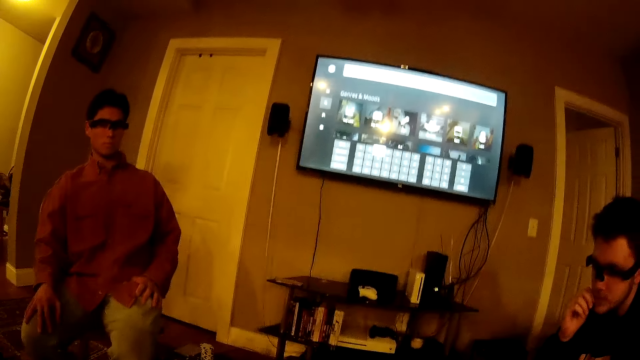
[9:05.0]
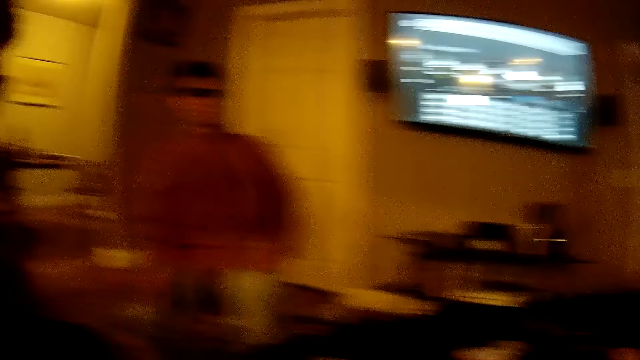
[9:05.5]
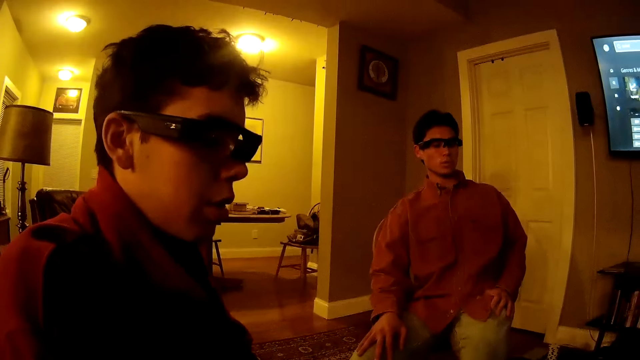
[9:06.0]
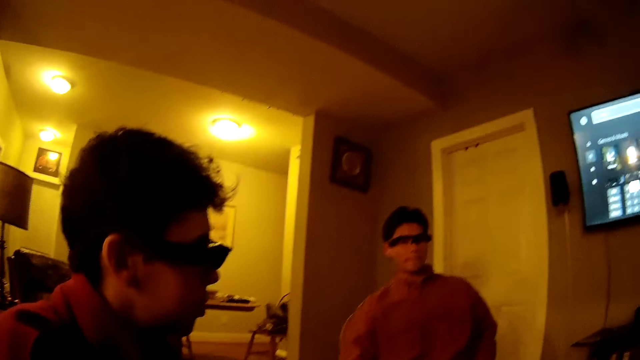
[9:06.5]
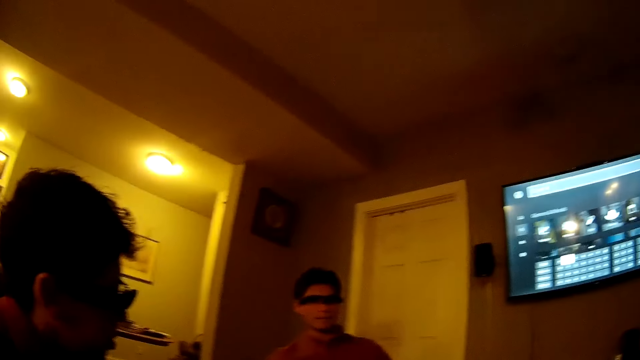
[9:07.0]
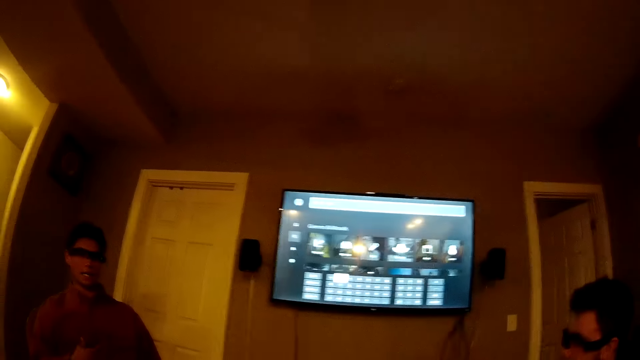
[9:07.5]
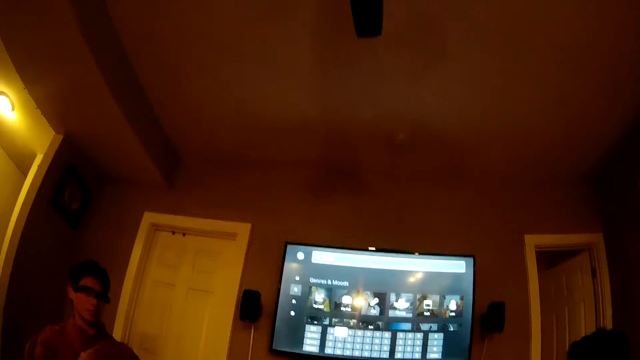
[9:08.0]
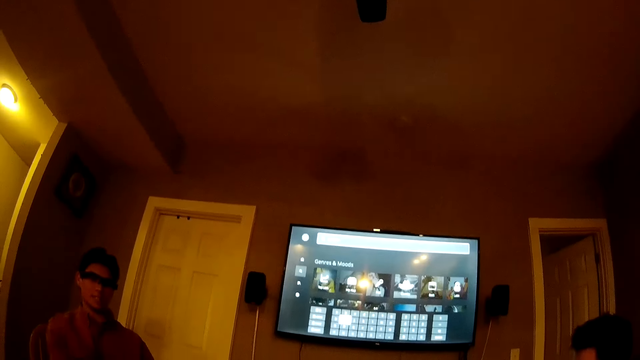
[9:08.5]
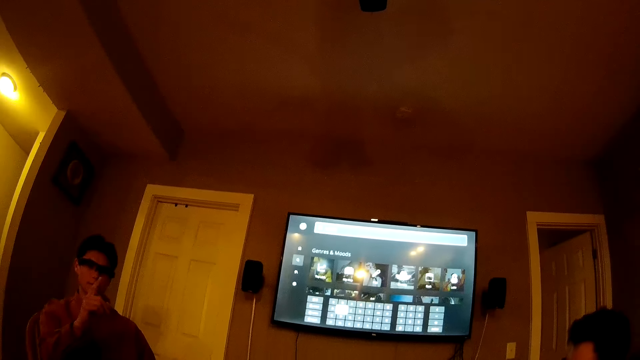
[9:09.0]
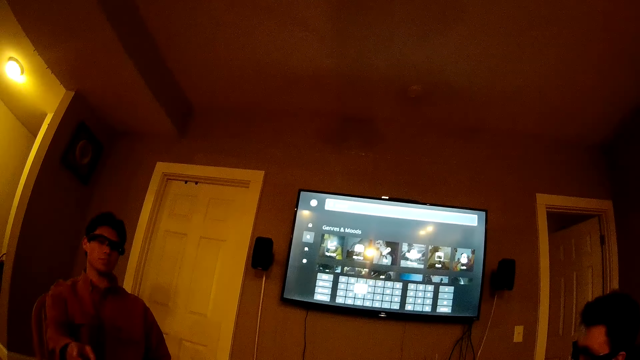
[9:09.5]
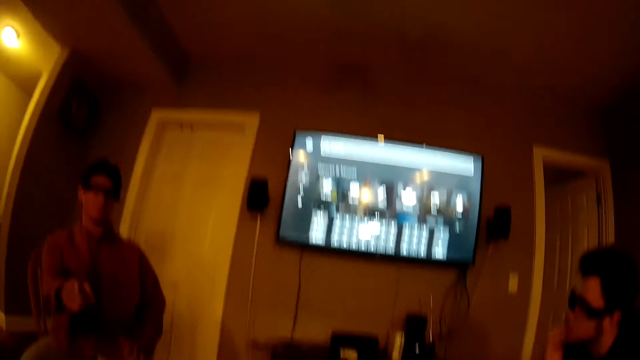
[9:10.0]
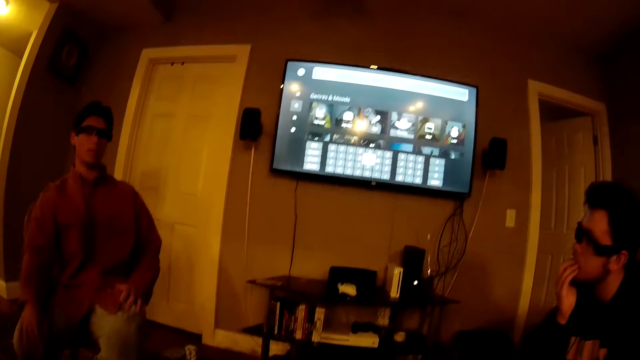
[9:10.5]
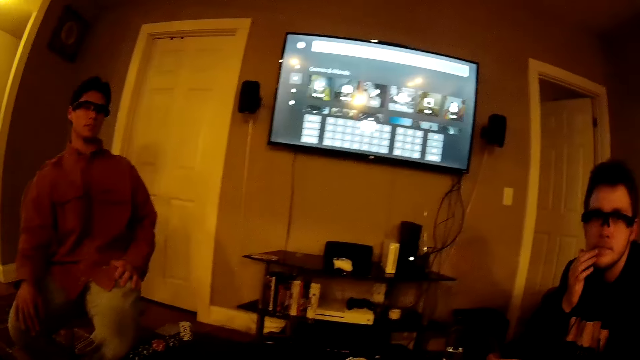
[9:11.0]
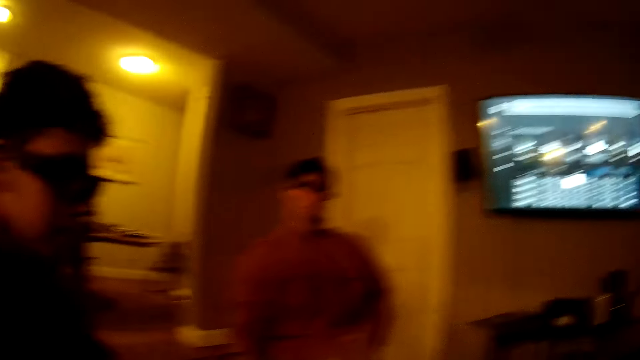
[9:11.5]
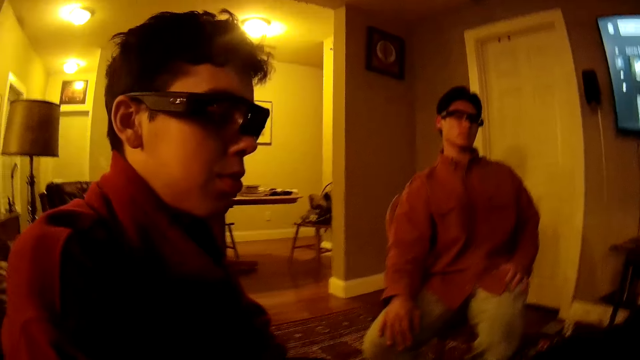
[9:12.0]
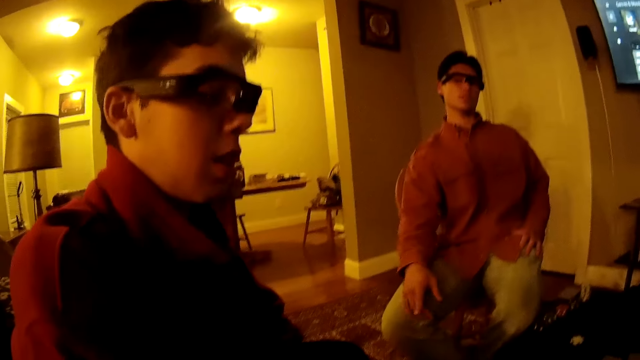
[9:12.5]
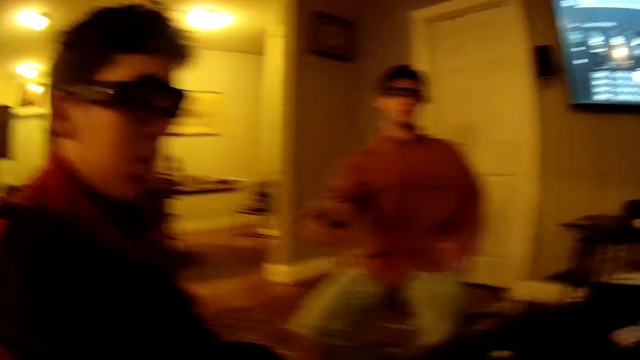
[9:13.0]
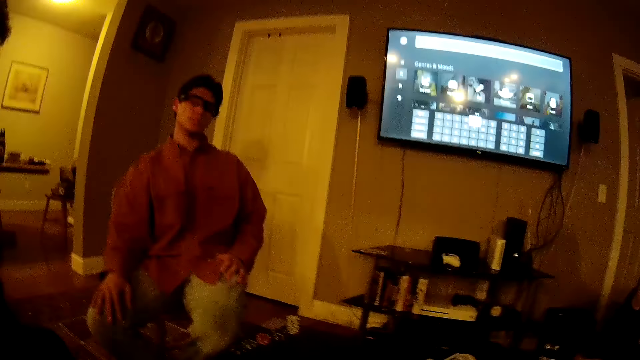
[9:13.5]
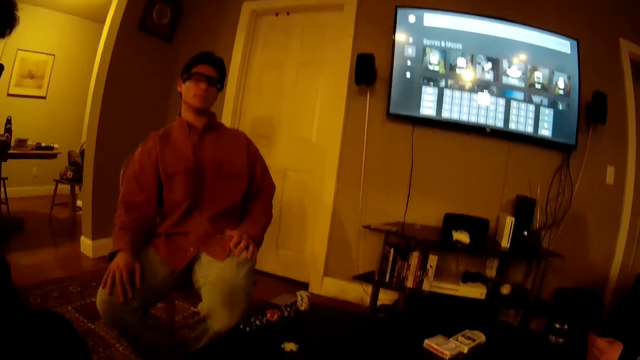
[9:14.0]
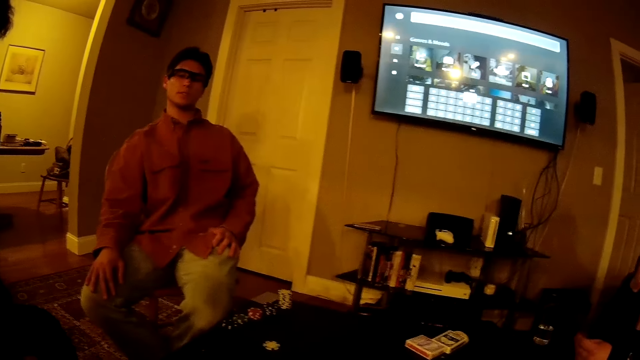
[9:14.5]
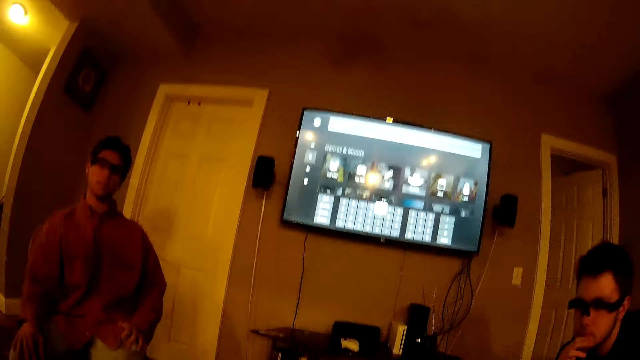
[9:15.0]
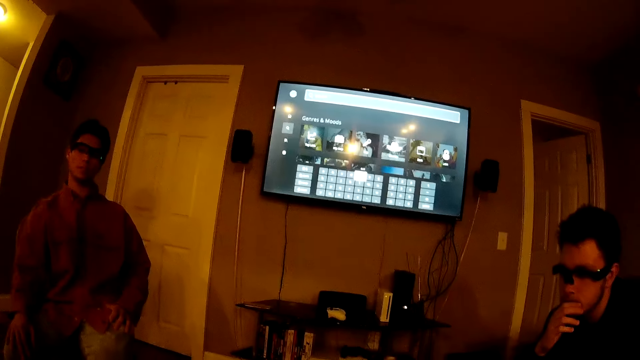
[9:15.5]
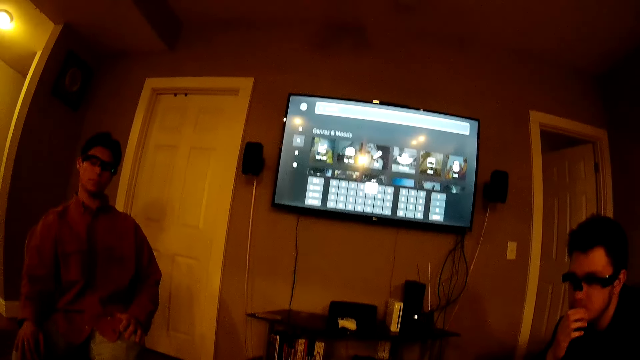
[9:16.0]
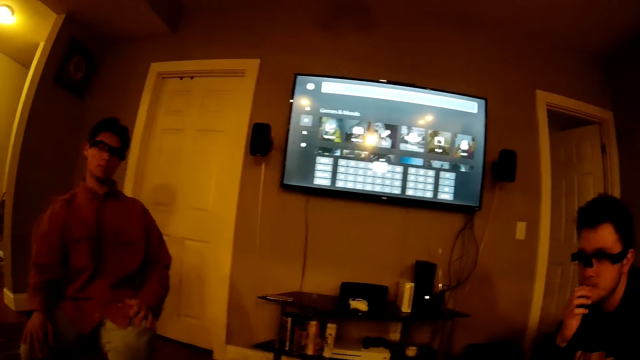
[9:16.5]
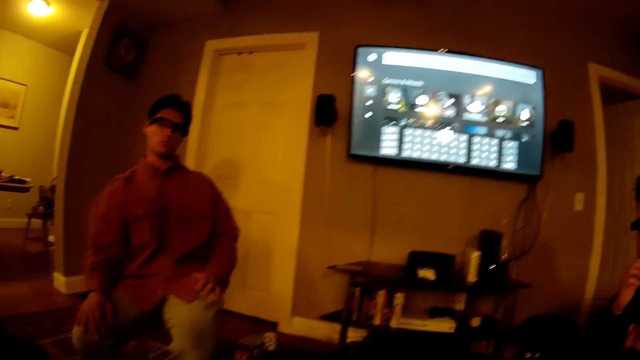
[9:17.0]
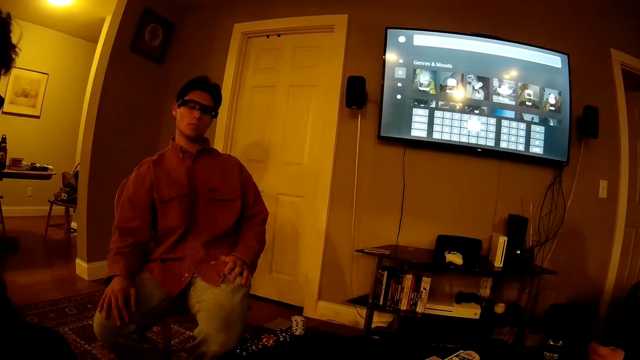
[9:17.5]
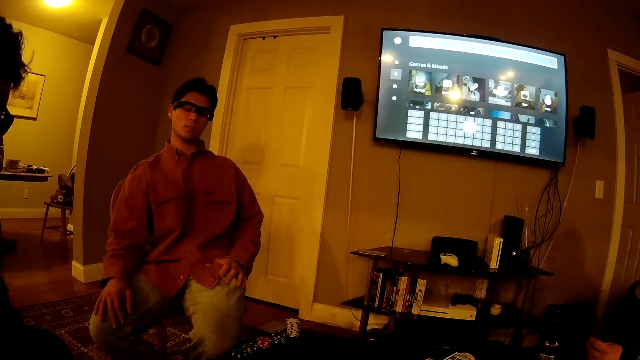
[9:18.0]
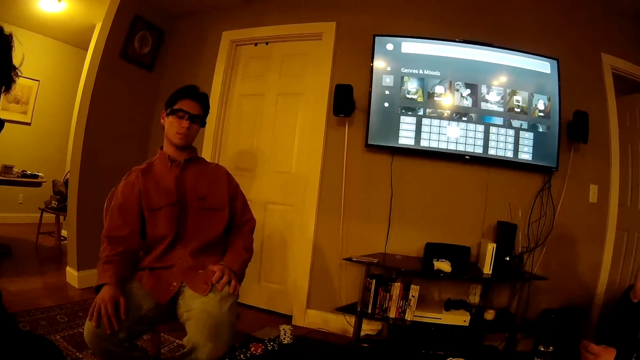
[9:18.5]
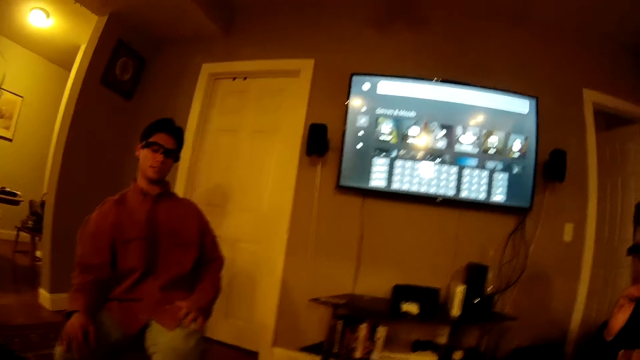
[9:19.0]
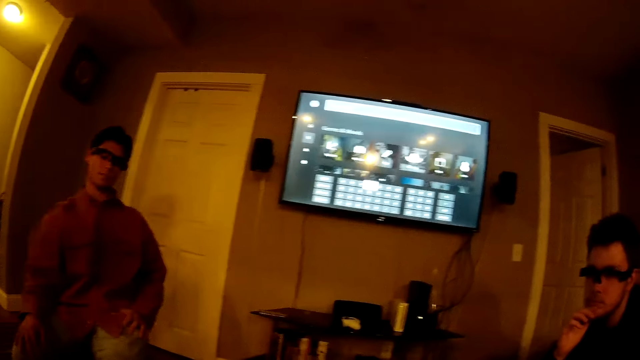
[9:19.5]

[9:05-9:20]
The camera wearer responds to someone. They look around the room. A man points at the camera wearer with his left hand. Another man responds to the camera wearer. The camera wearer converses with the other man. The first man points at a third man. The camera wearer converses with the other man.

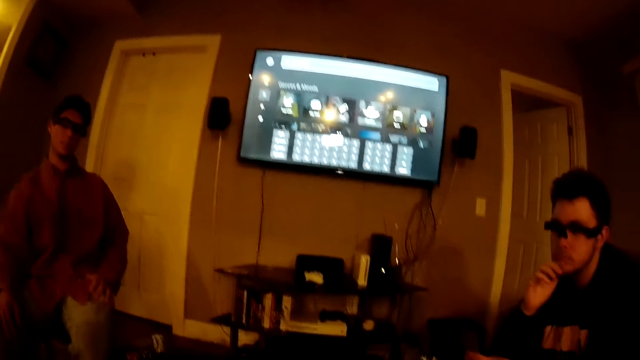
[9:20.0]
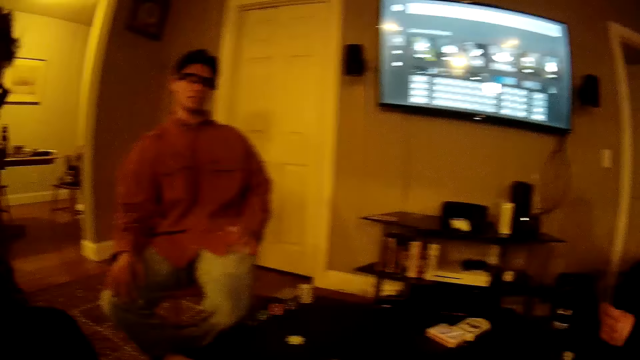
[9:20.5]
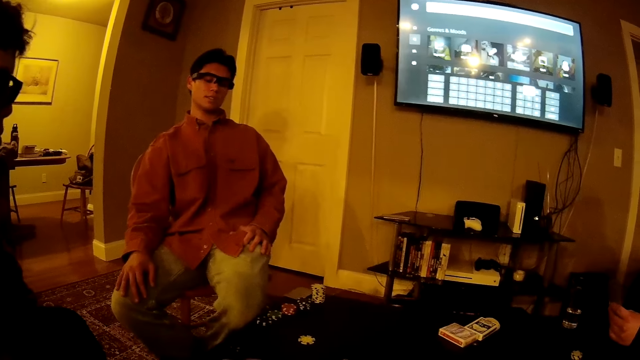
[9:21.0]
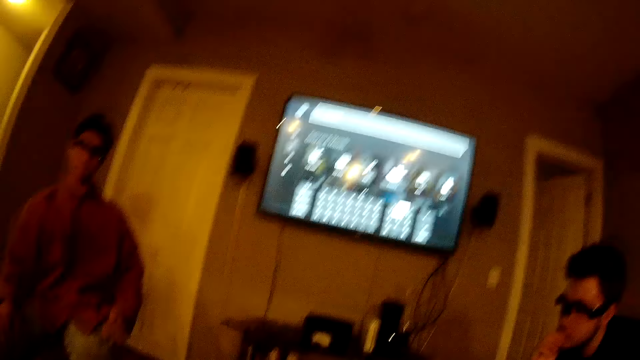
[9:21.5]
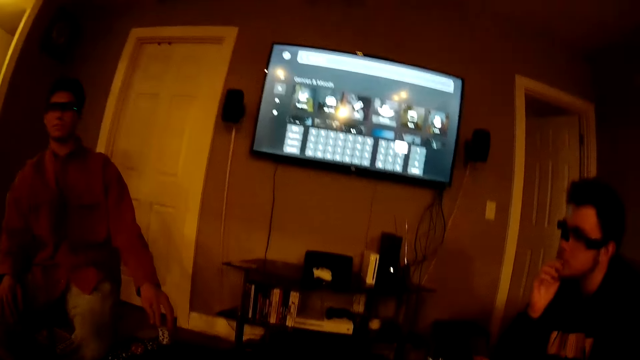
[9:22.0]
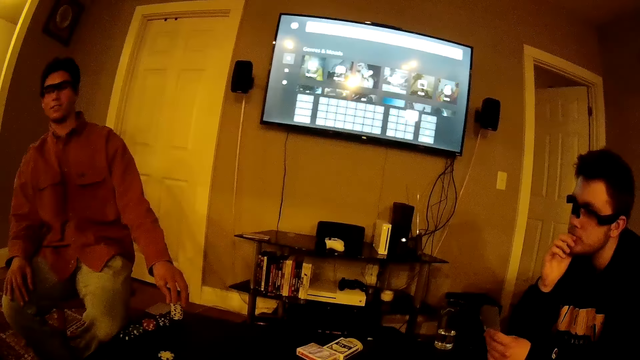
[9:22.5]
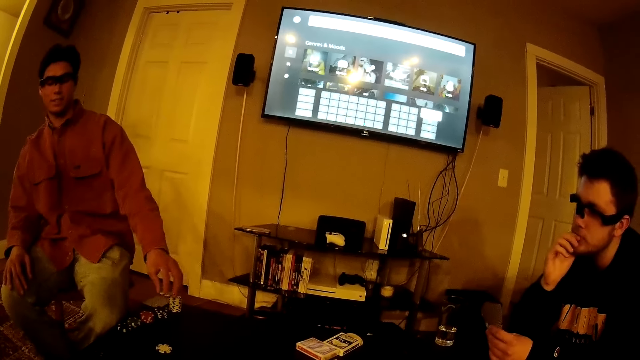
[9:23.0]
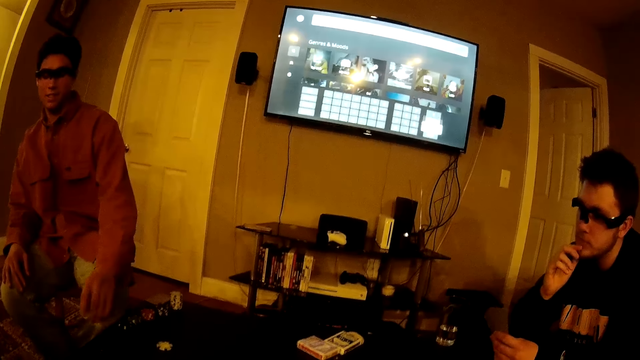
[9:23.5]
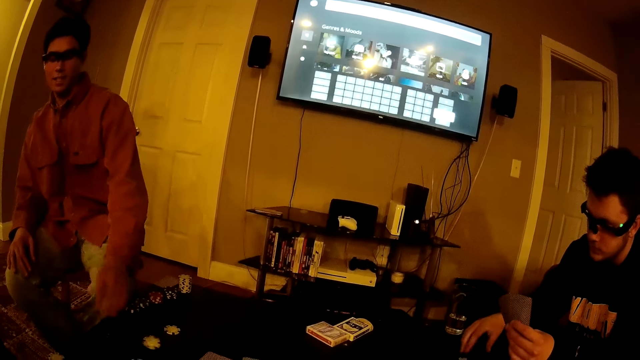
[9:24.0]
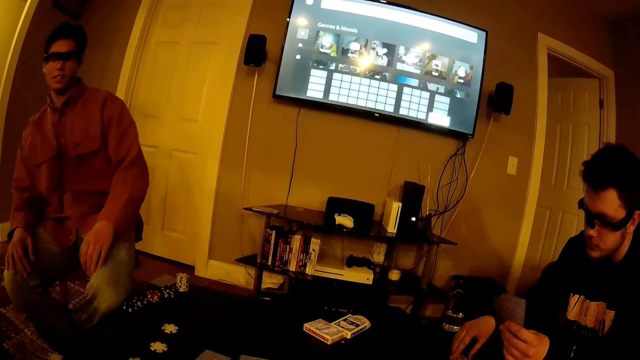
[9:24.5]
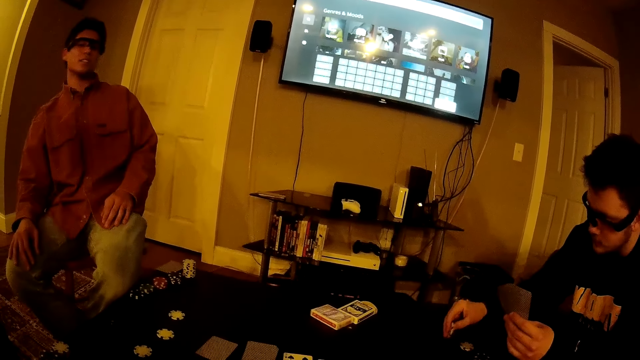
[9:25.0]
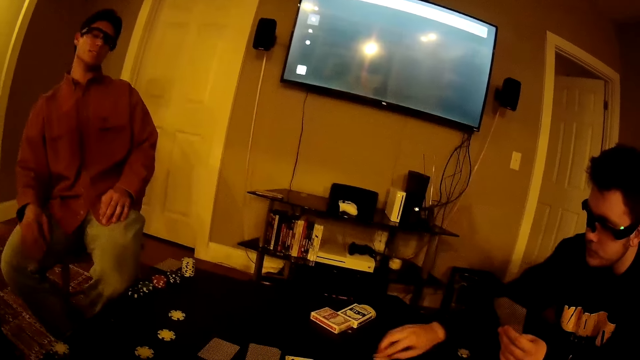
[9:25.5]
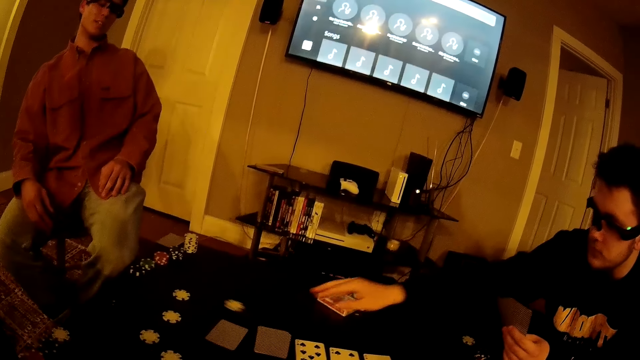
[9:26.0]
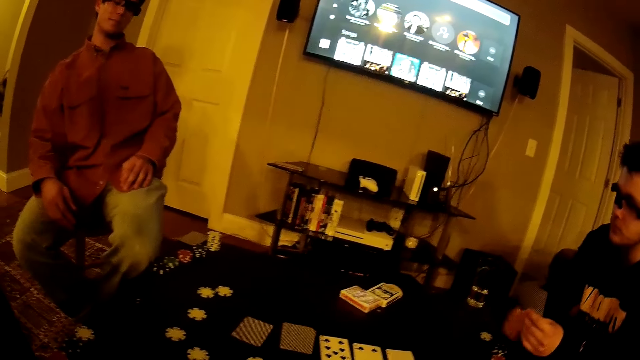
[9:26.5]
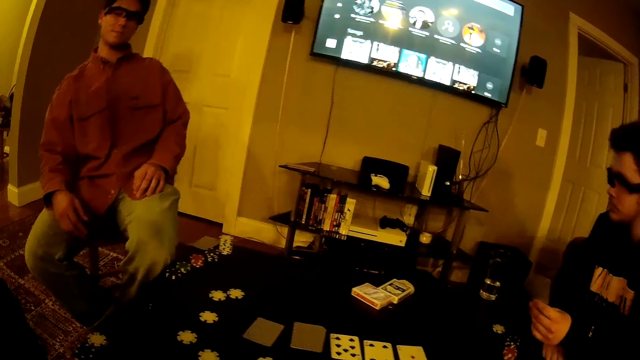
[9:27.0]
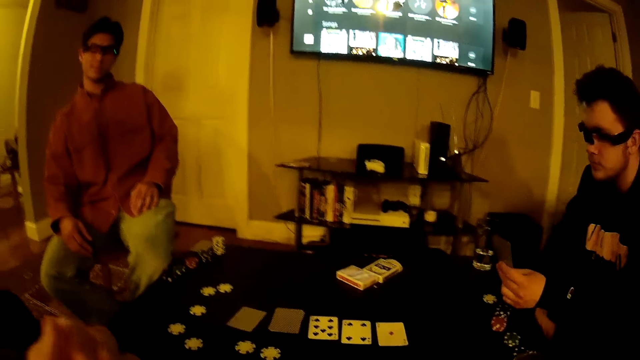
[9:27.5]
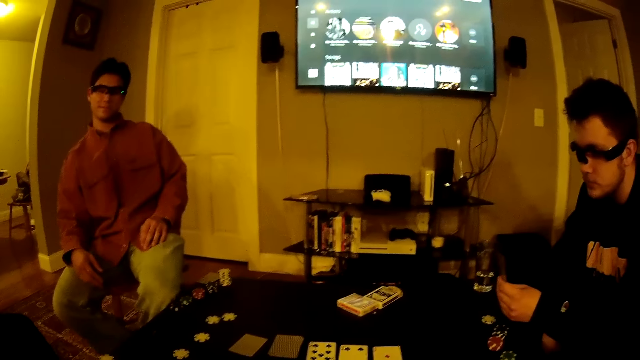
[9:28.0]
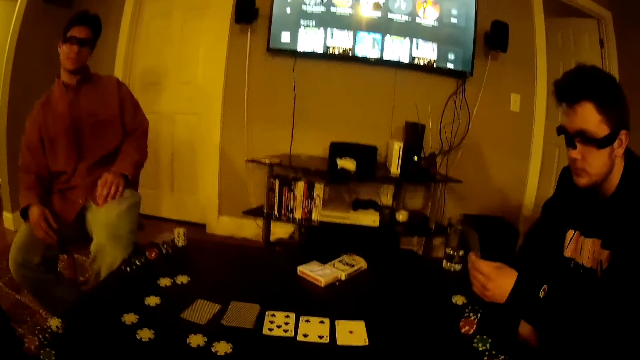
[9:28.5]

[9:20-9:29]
The camera wearer drops a chip on the table. A man picks up some poker chips on the table with his left hand. The camera wearer interacts with another man. The first man throws the poker chips on the table with his left hand. A third man picks up a poker chip on the table with his right hand and slides the poker chip on the table with his right hand.
